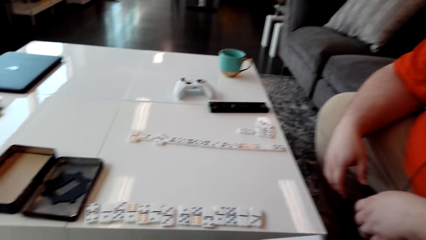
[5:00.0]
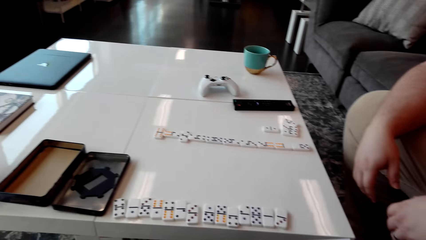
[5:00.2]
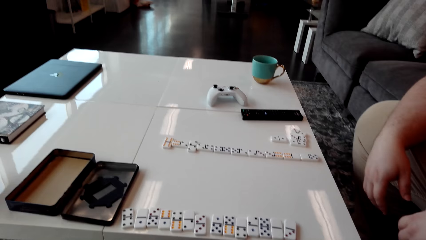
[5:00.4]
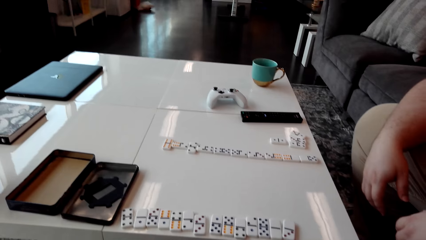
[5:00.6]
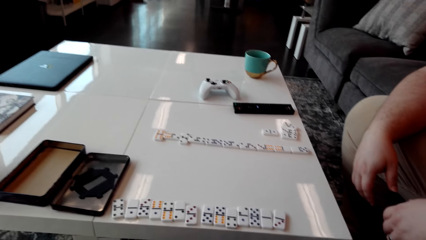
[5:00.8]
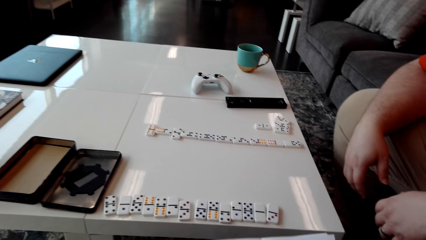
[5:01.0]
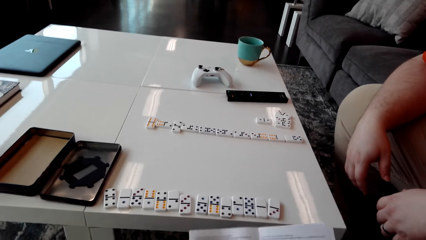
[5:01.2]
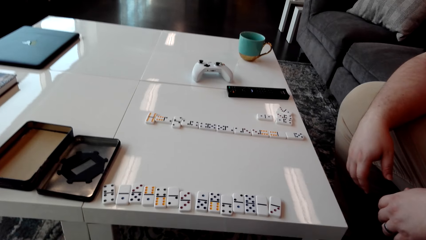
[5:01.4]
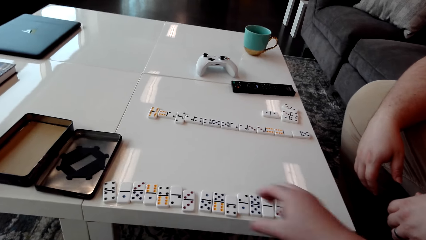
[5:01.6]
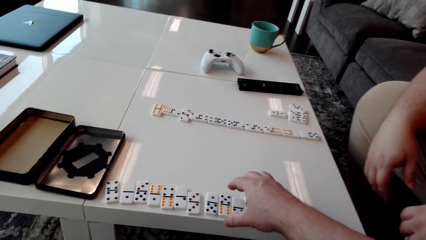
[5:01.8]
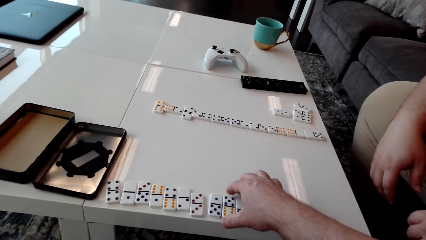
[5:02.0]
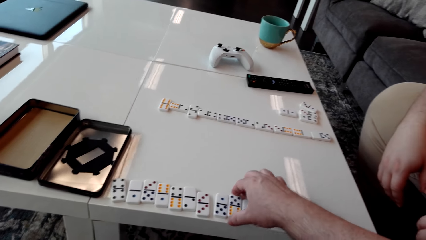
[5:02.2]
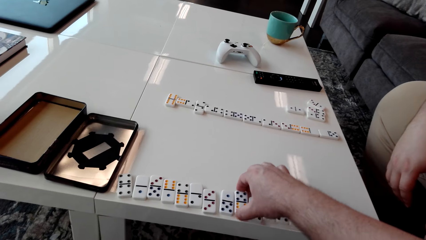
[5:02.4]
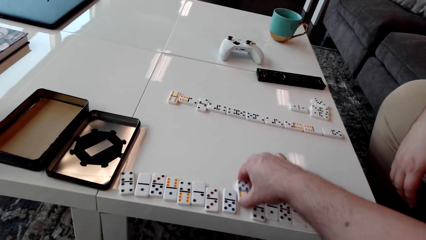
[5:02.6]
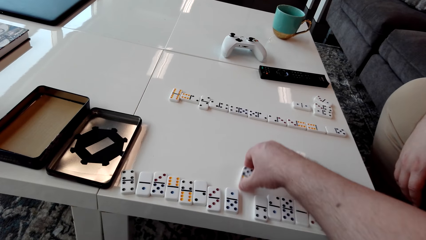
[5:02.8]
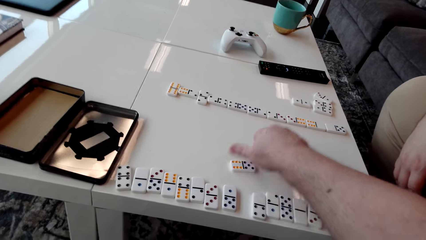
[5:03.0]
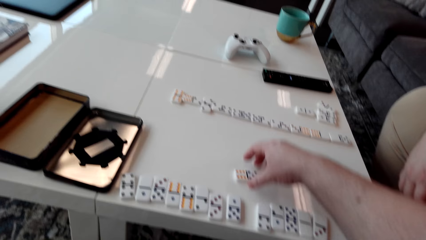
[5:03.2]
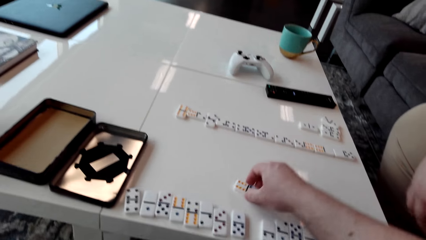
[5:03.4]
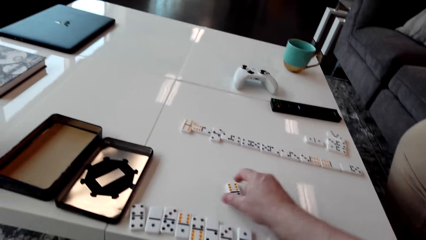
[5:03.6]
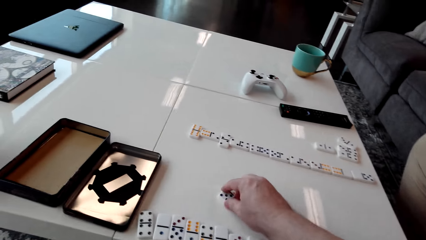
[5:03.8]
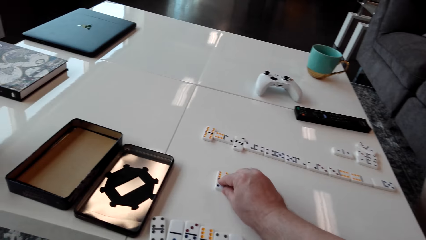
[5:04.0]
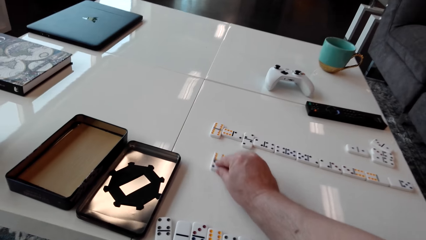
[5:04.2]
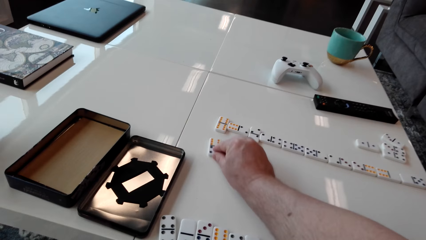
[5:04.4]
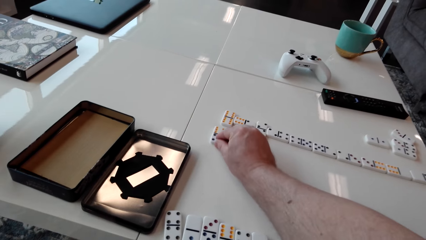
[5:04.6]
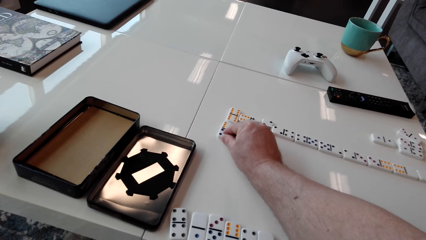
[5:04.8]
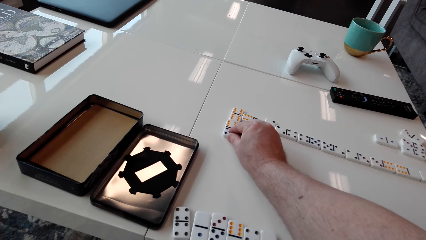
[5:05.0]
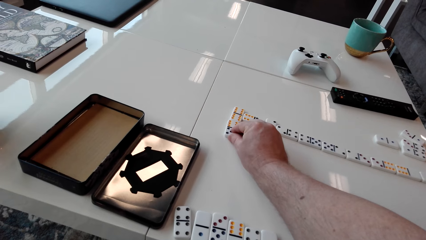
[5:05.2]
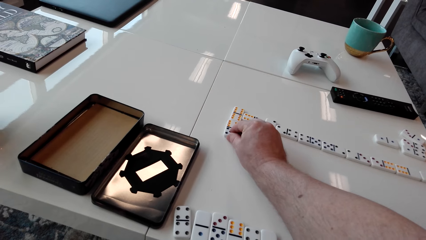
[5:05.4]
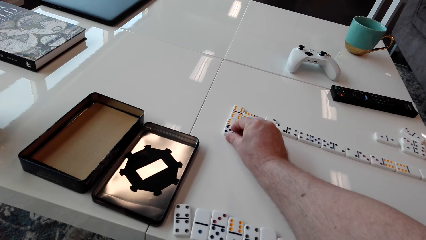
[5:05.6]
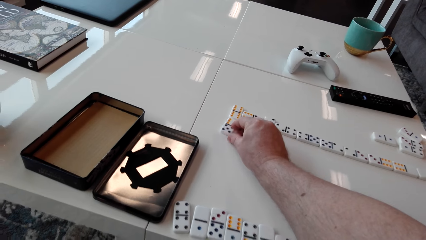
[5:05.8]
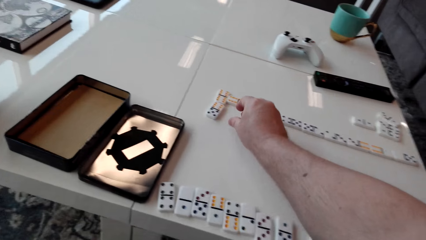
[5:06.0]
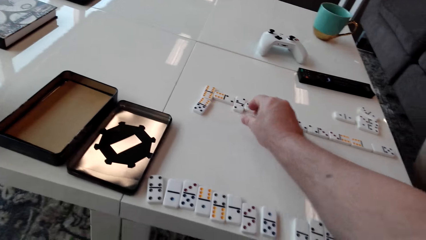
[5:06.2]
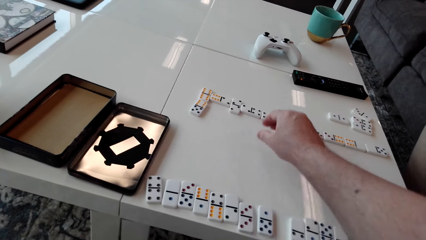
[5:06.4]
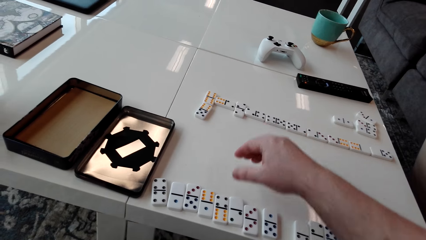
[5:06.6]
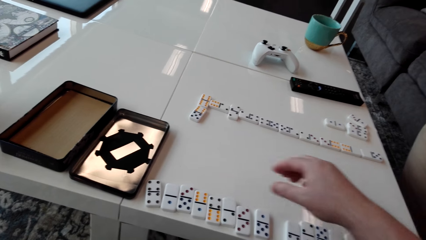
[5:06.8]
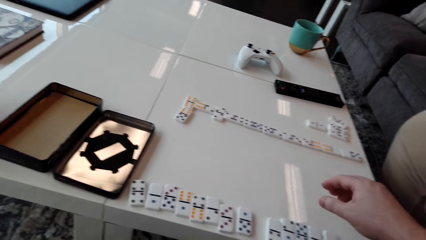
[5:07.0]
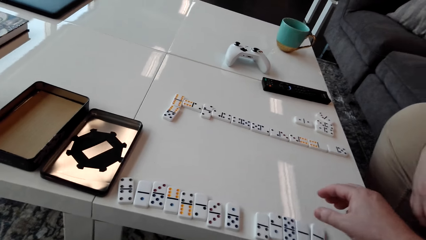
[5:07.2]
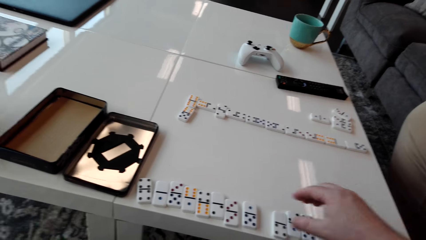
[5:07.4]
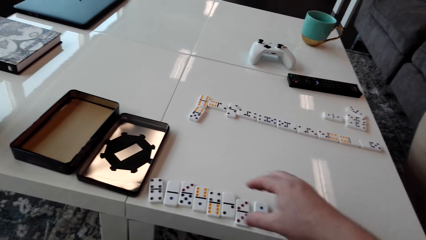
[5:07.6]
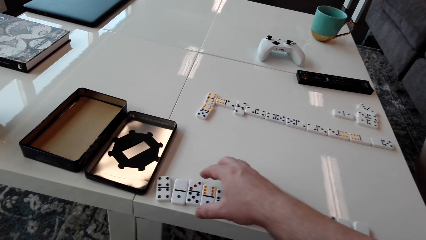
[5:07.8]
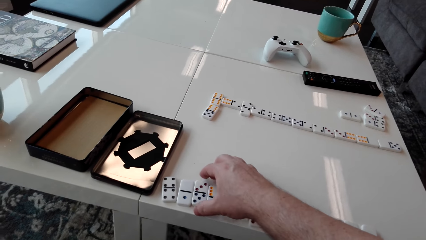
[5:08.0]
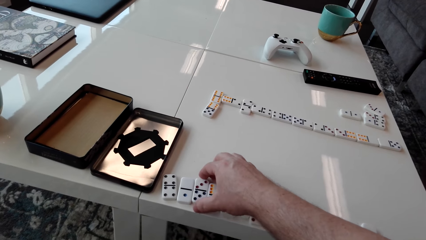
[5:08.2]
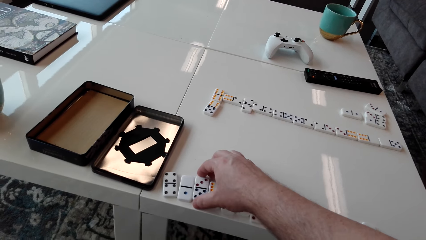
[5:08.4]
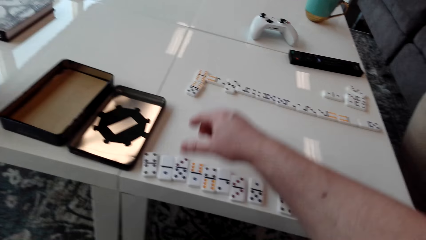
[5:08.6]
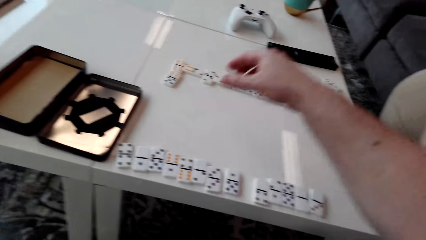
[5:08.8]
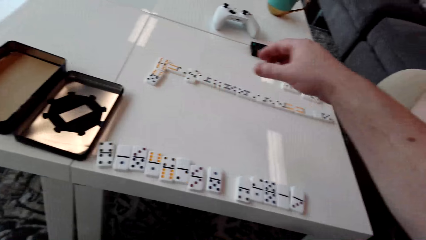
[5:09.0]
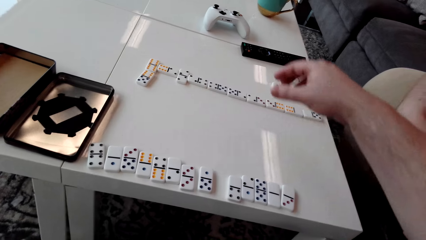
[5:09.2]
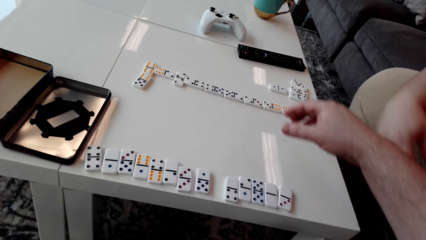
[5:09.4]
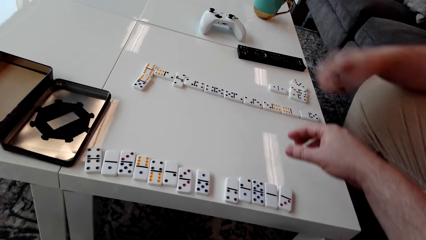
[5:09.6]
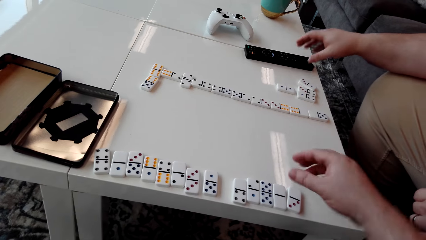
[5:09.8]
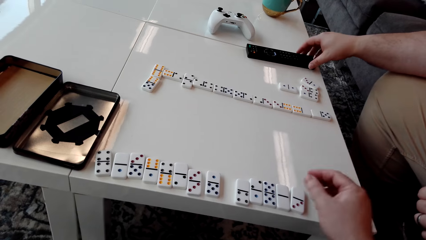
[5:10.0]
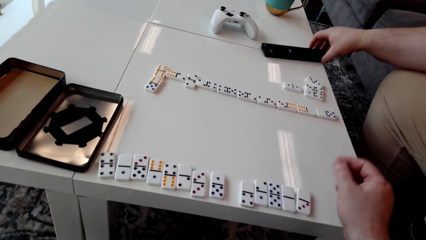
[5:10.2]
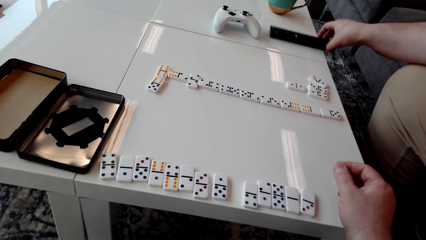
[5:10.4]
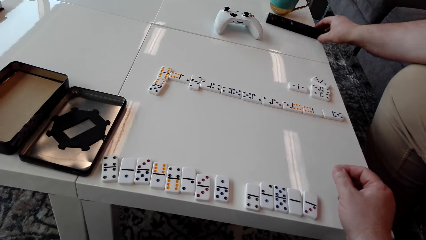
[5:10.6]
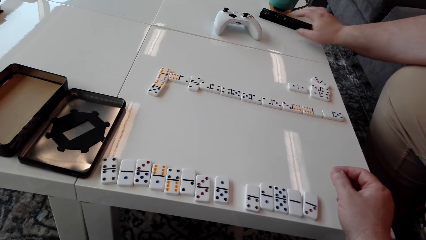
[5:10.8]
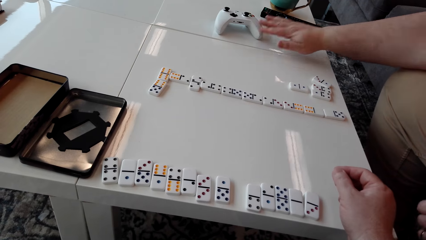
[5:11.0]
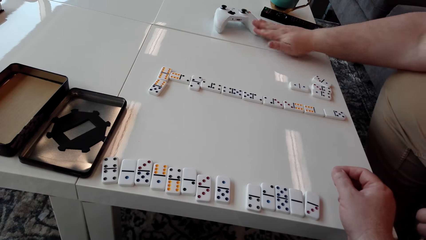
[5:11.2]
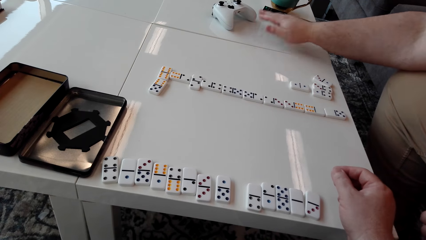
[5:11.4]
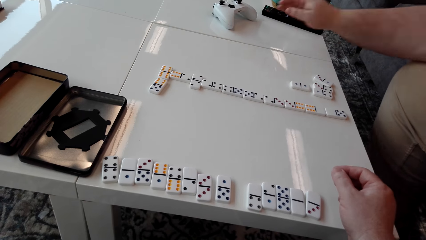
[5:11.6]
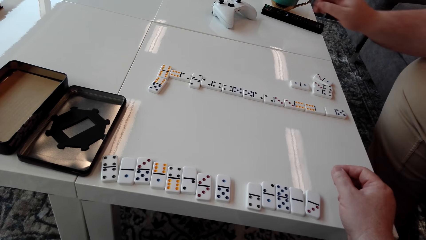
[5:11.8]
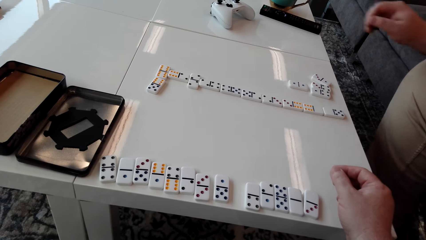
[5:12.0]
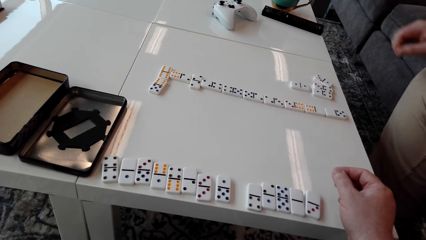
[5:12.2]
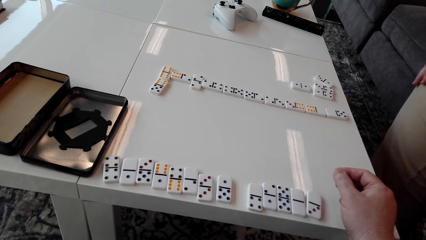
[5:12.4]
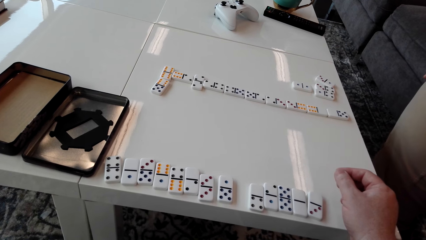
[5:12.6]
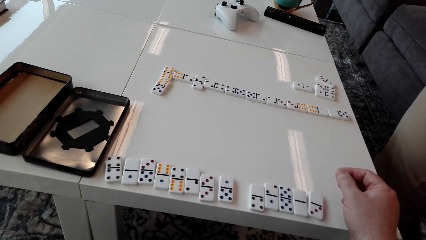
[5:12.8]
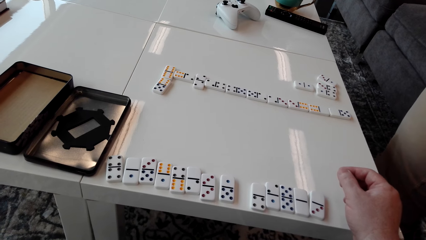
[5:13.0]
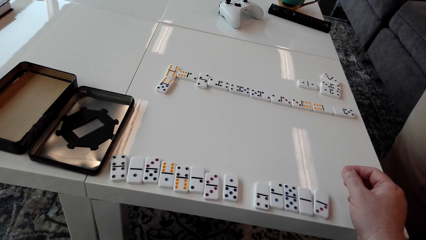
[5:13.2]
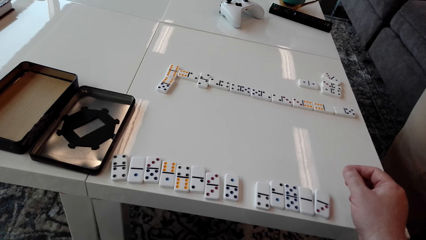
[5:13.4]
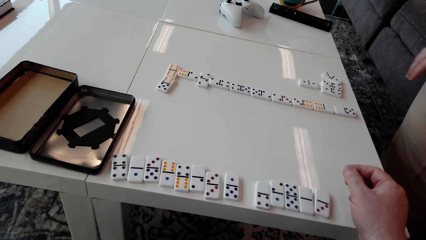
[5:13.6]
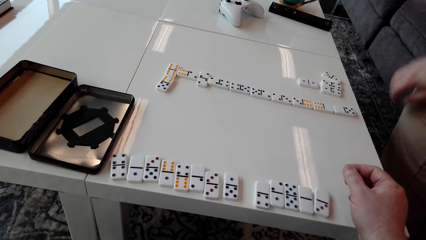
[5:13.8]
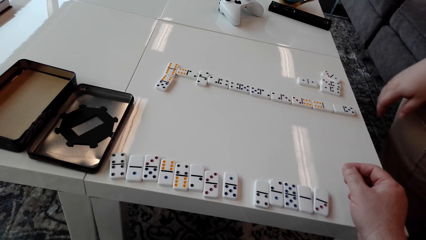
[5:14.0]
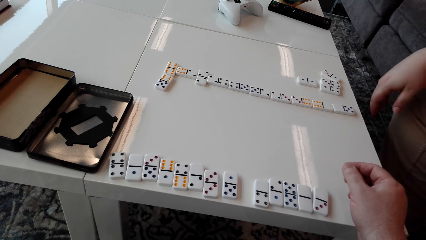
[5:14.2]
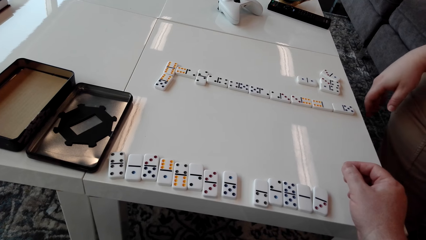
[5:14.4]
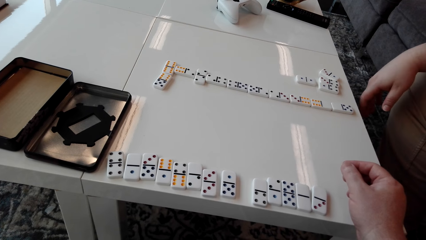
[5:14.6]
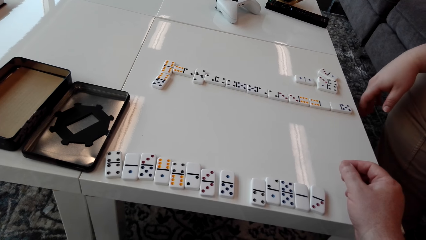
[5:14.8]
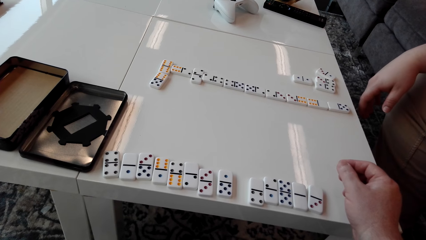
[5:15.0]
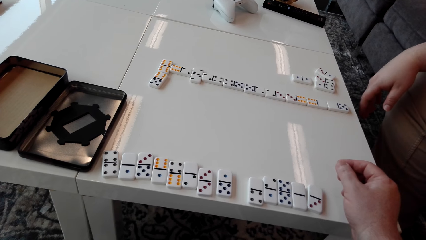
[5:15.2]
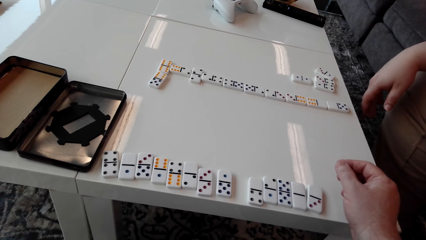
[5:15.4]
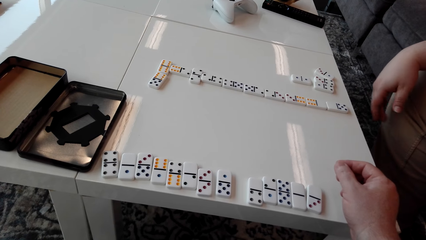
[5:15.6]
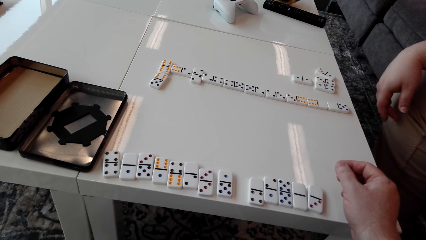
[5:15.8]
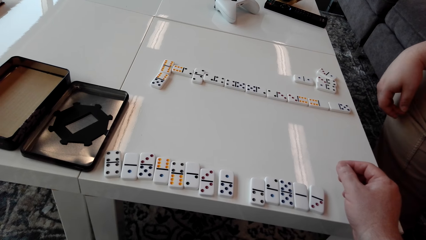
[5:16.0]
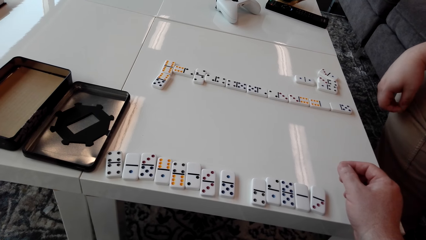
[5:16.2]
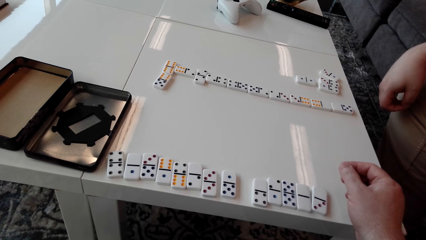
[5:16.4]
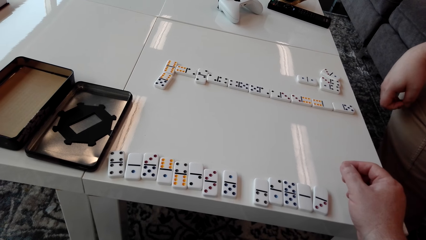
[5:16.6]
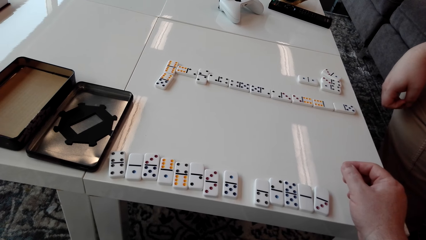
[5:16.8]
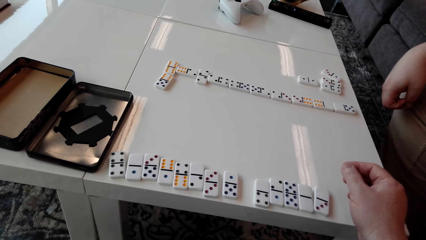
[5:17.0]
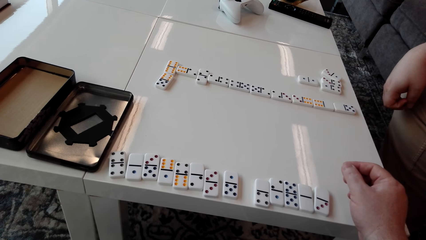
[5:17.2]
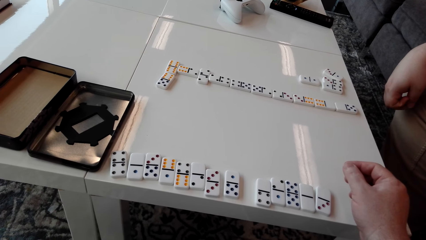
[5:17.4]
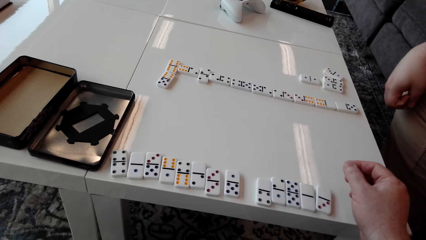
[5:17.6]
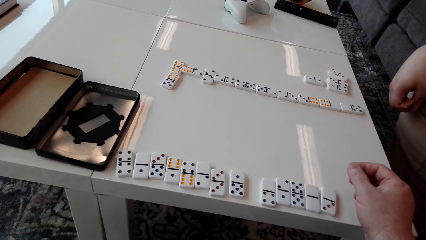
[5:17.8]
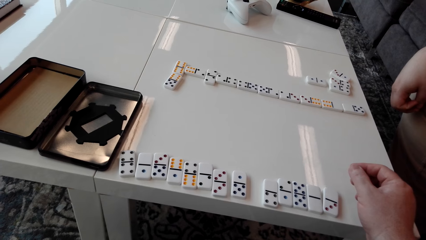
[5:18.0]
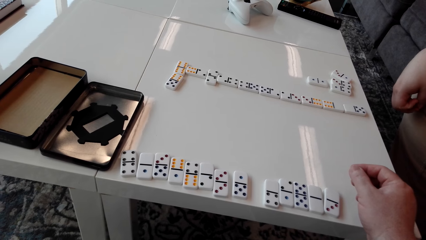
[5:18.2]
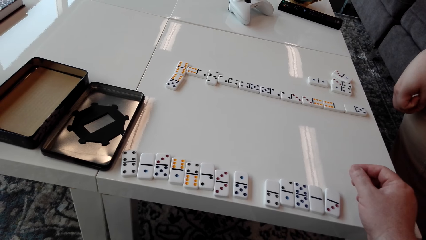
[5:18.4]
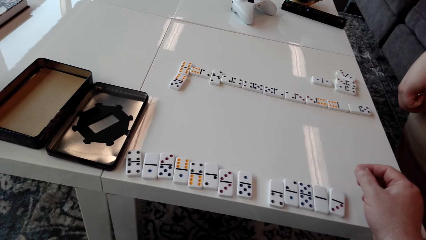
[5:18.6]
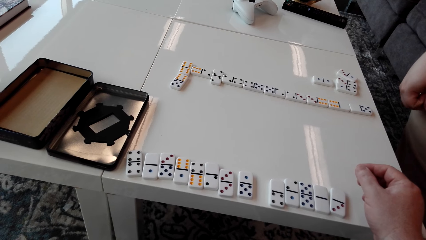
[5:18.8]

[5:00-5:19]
The camera wearer moves a domino piece on the table. They stare at the domino pieces on the table. They touch a domino piece. They stare at the domino pieces on the table. A man moves a remote control on the table. The man moves a gamepad on the table.
